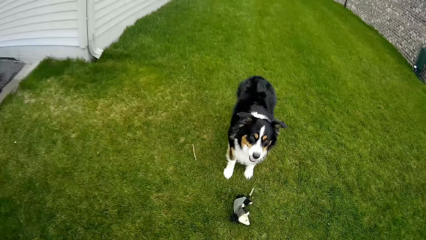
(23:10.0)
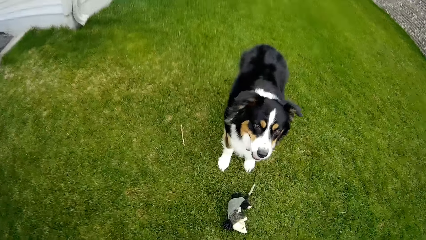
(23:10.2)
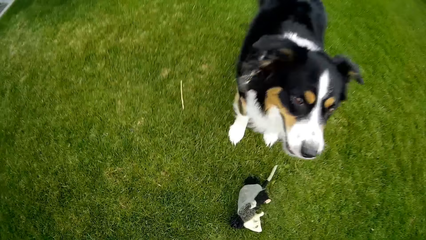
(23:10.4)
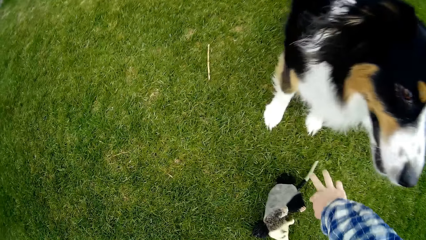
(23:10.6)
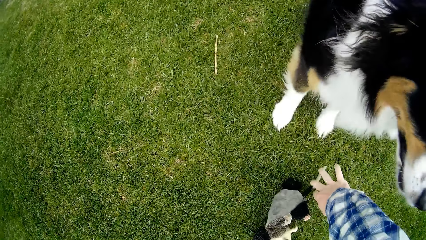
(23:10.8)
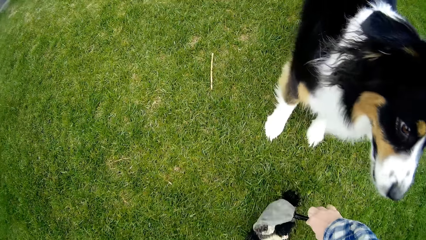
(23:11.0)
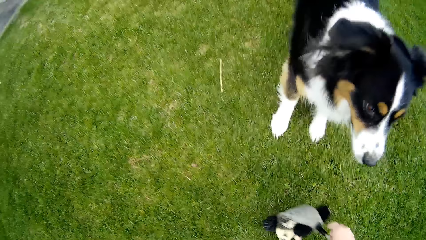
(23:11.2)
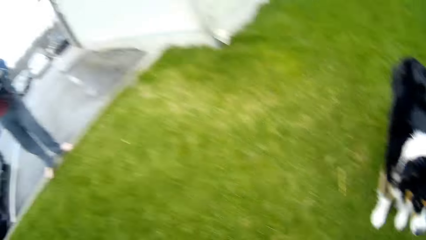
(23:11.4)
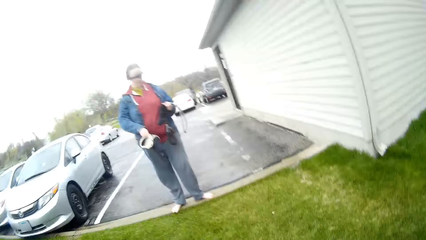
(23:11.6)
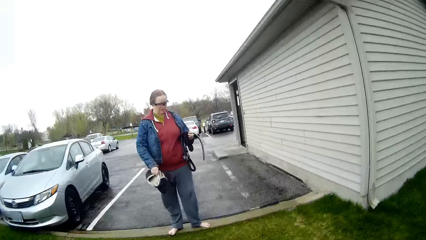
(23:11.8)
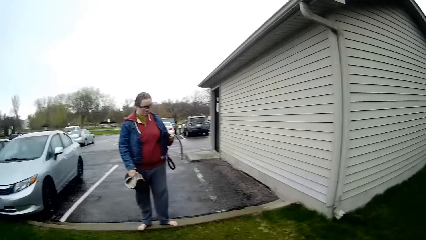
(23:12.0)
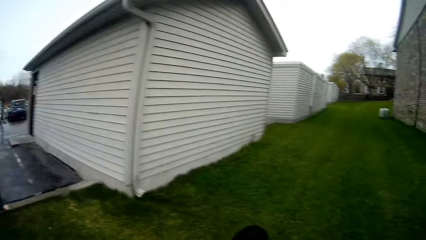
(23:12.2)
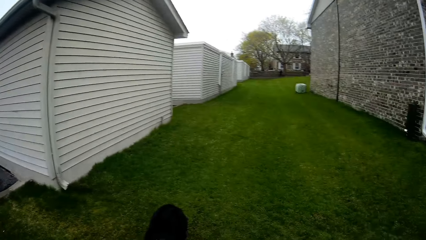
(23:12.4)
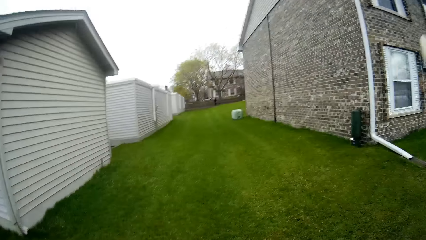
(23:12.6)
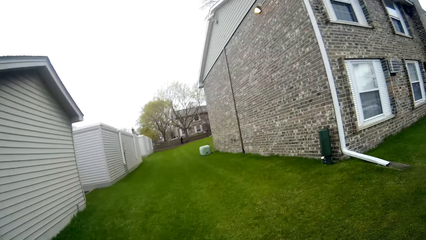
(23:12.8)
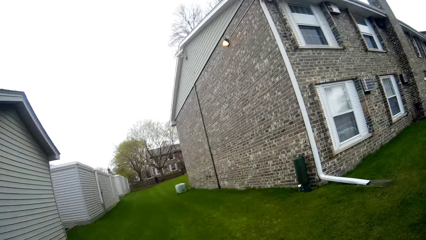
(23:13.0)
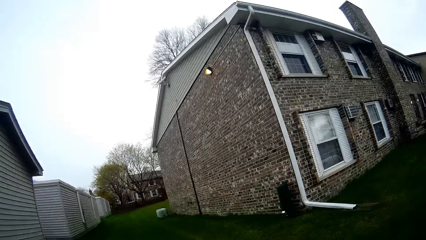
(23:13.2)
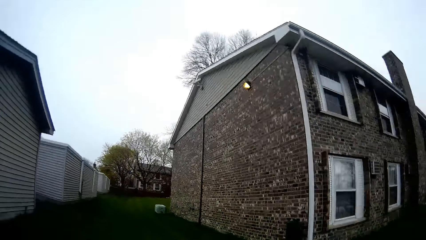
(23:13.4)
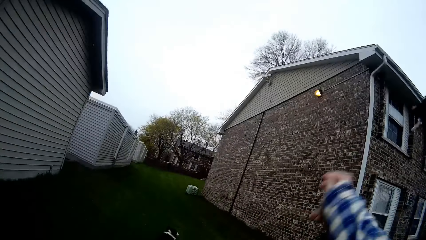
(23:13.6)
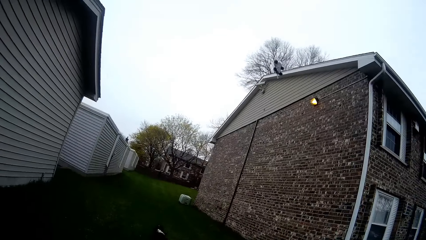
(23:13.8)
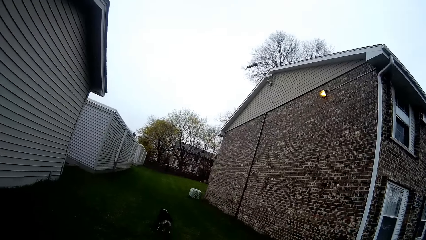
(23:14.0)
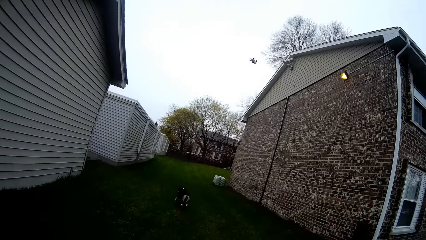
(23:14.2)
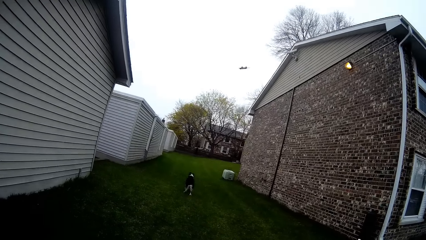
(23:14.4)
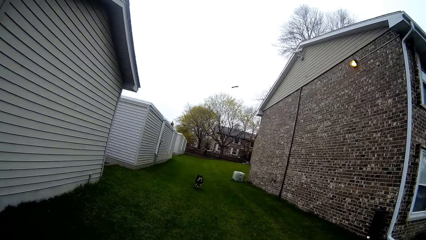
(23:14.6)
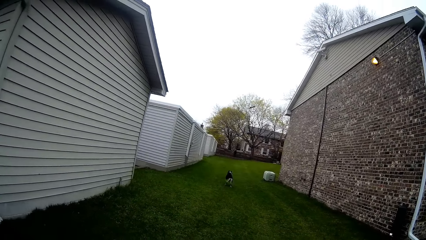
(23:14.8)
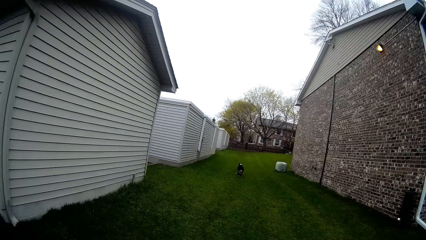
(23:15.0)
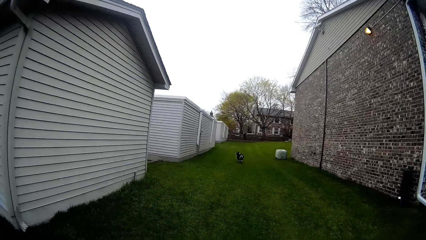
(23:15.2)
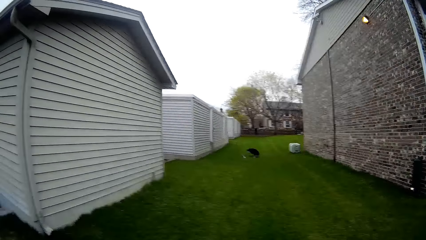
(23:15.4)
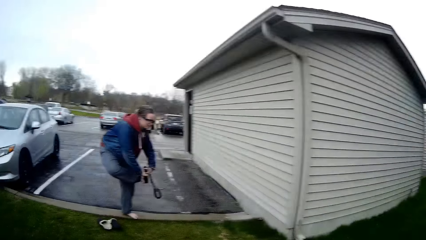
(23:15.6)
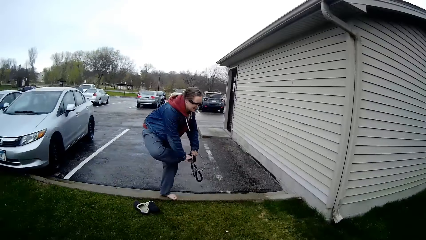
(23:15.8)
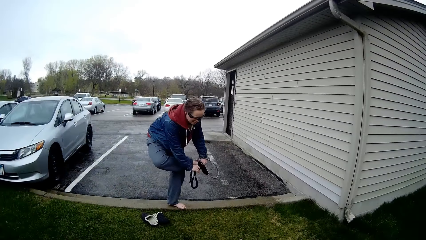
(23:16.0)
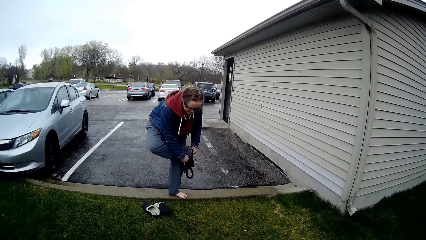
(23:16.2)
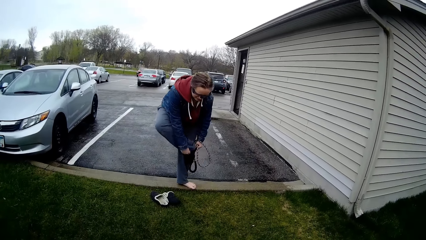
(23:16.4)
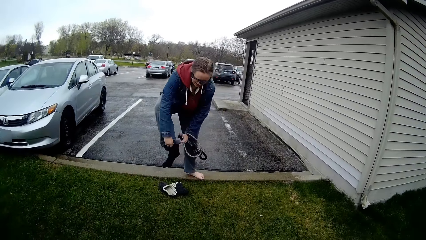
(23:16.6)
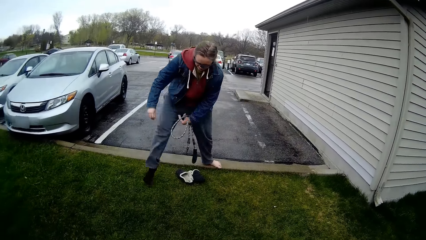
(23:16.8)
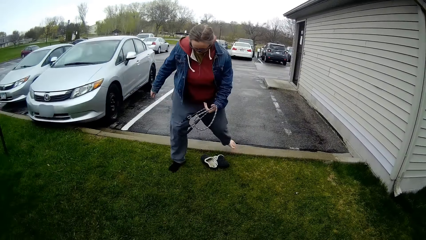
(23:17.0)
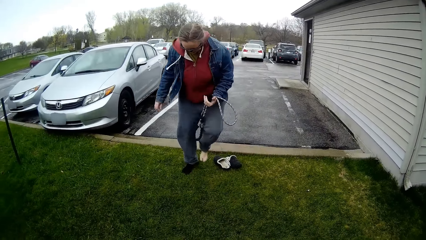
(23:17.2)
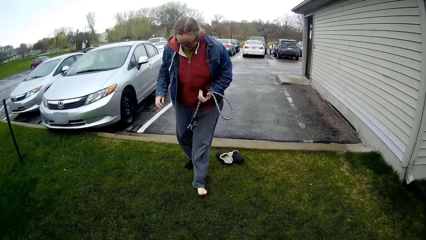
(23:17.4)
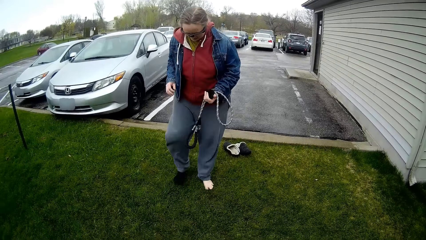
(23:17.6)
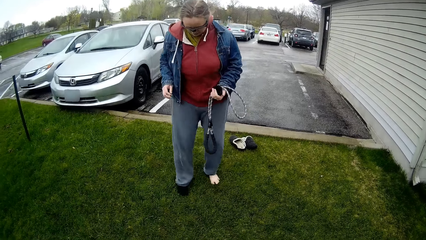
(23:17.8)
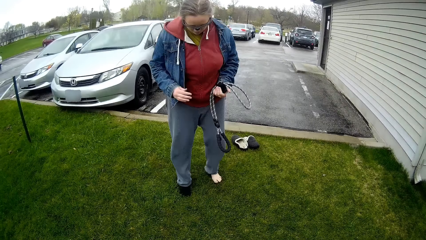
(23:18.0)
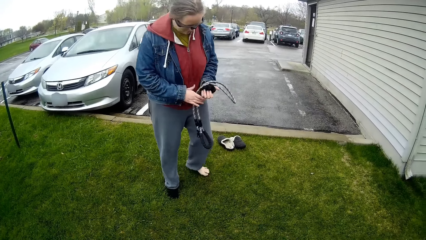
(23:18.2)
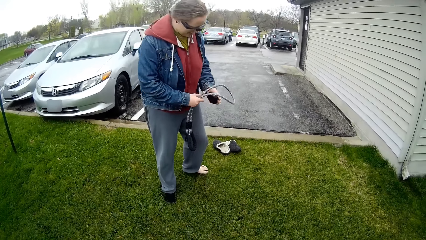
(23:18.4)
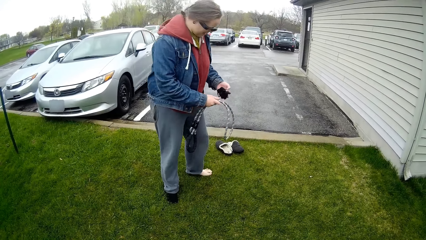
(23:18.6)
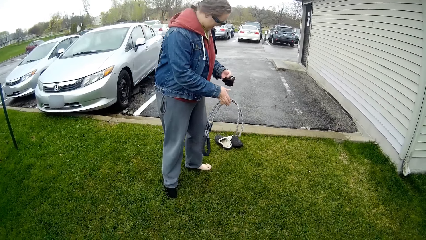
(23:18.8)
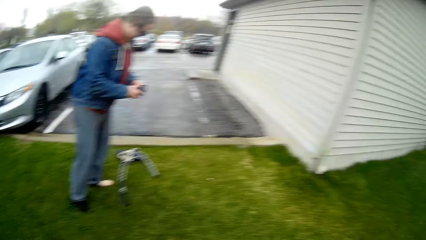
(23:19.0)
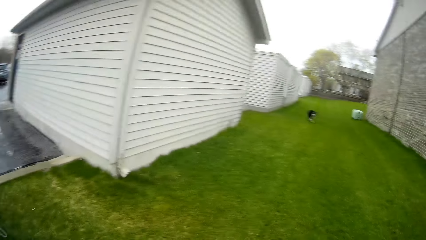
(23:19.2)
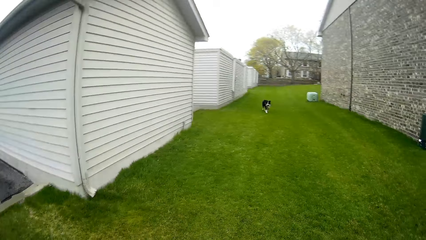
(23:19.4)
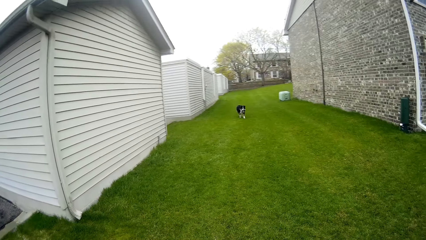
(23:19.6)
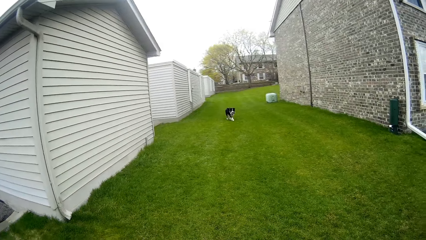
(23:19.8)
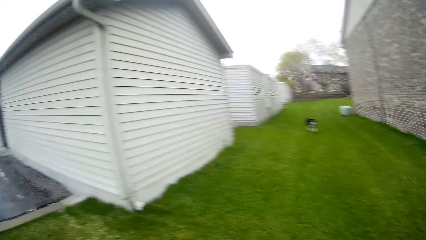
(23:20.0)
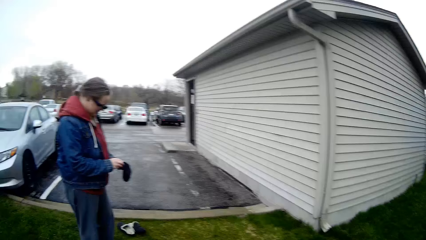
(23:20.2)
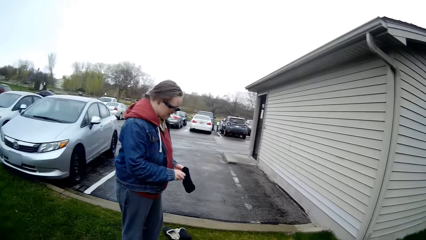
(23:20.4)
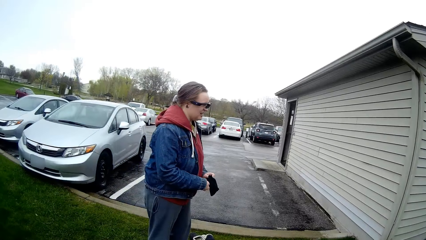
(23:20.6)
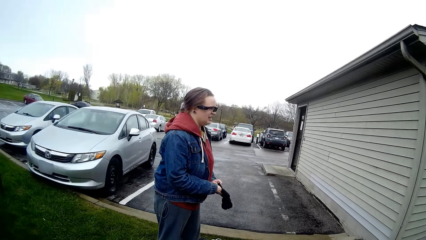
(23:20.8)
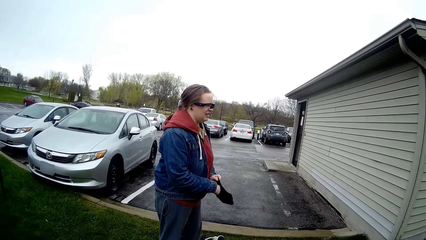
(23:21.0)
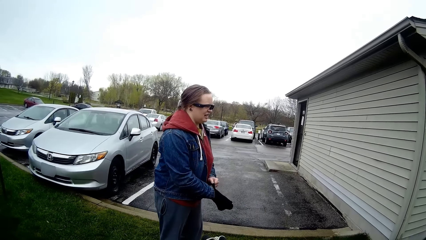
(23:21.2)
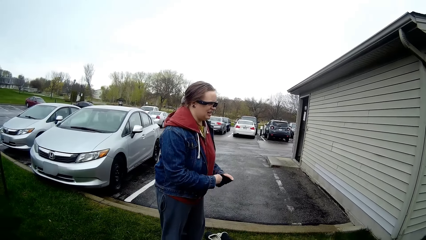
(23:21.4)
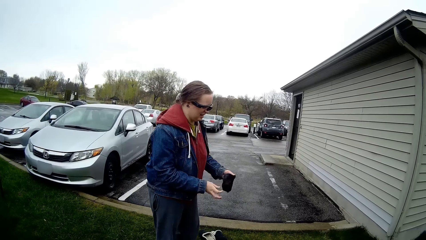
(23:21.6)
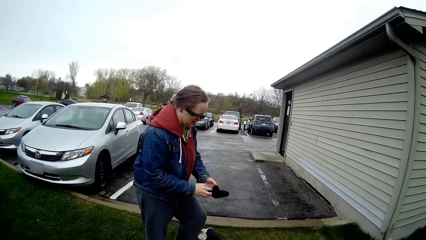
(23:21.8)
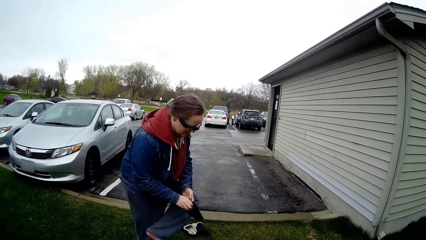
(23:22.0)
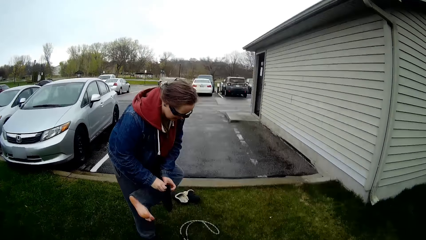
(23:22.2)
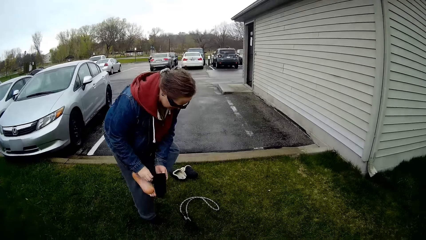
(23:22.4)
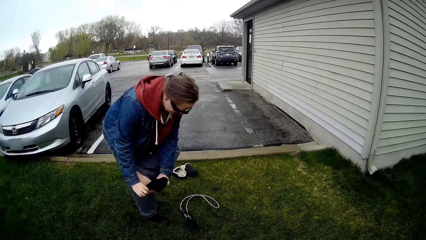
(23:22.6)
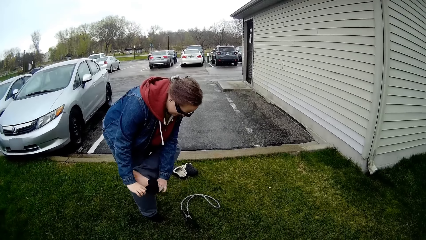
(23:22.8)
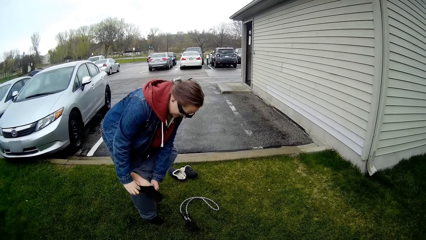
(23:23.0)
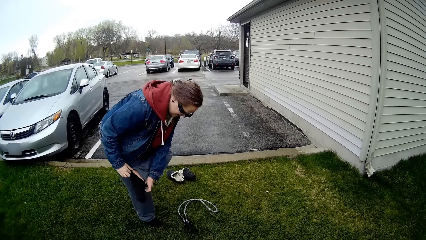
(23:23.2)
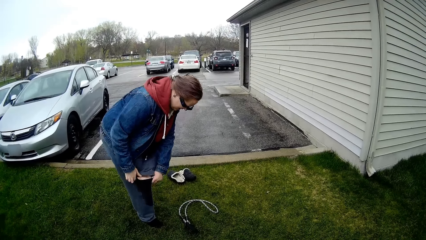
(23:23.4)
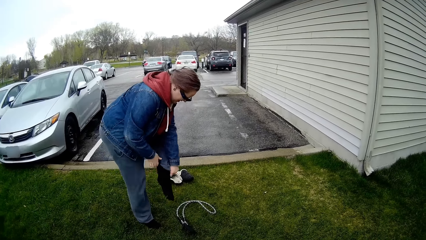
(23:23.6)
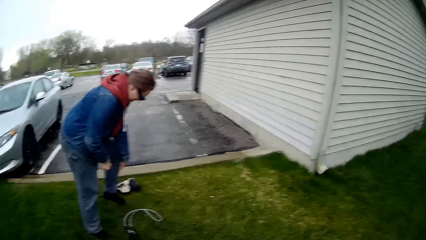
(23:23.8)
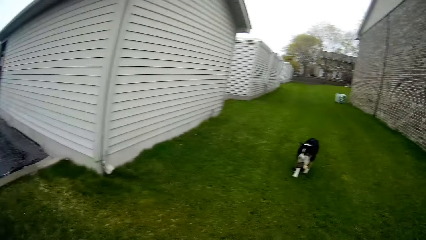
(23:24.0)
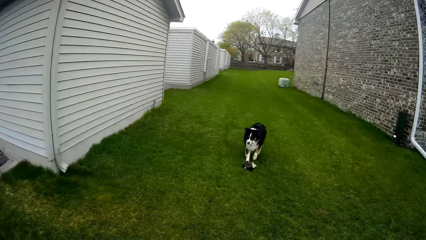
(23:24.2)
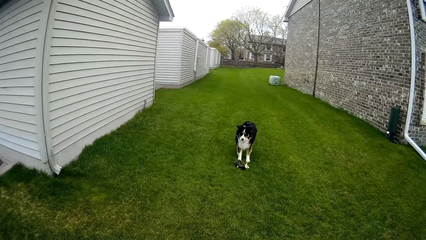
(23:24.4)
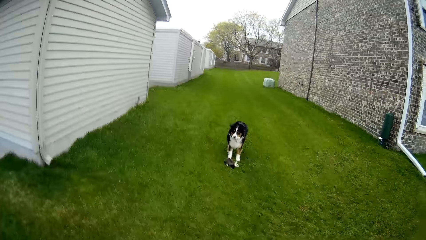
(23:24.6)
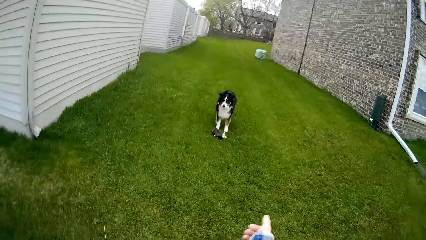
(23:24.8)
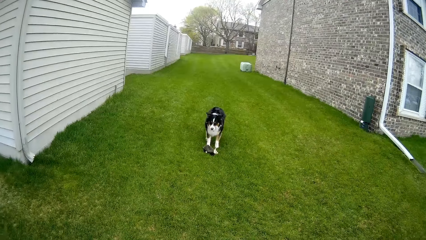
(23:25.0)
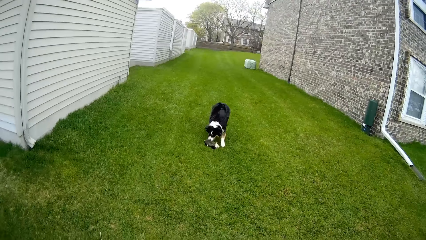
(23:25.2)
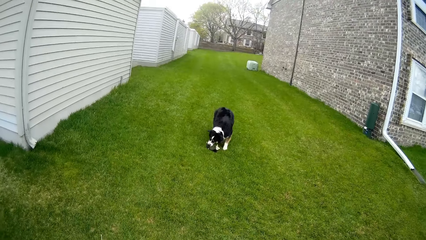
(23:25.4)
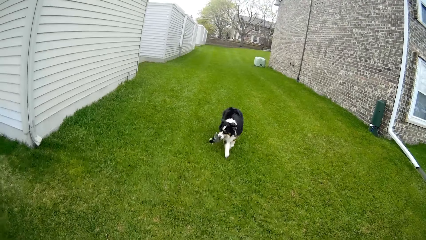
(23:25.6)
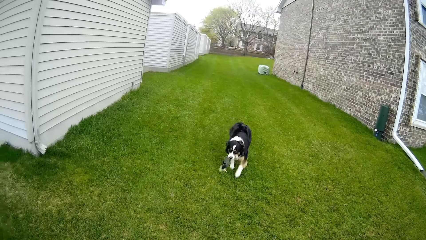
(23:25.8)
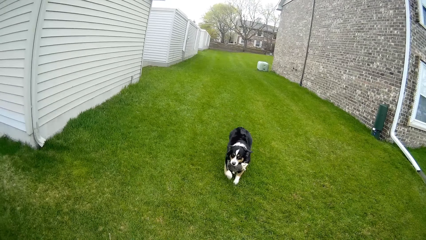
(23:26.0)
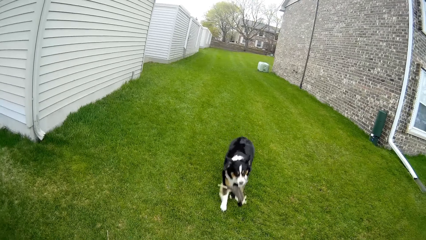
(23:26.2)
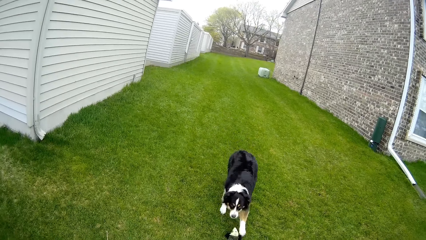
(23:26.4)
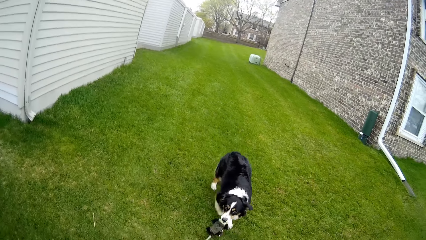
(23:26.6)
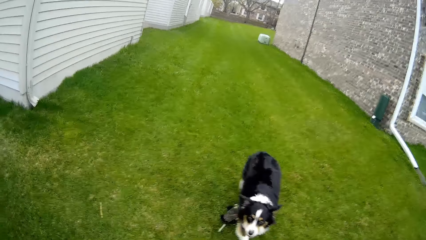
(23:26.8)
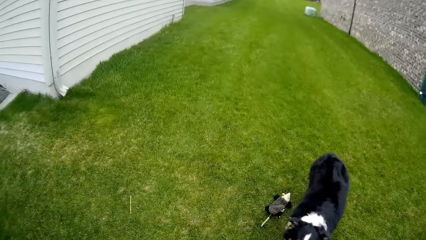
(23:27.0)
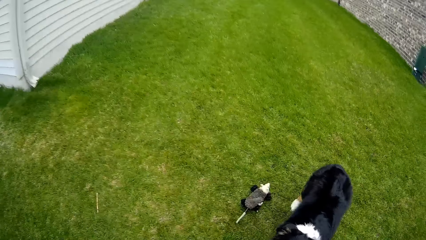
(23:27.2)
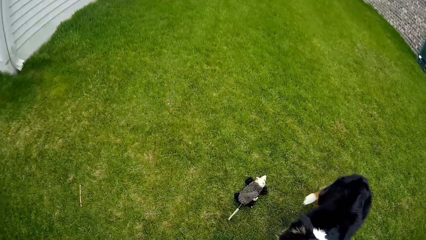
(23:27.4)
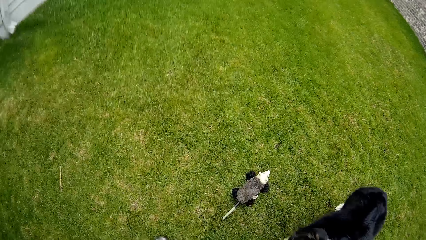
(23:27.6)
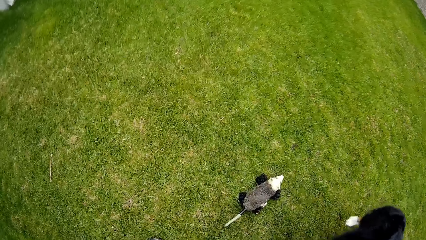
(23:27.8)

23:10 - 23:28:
The camera wearer looks around. He looks around again. He picks up the toy from the lawn with his right hand. He looks around. He looks around again. The woman holds something in both hands. The camera wearer looks around. He does something. The dog runs after the toy. The camera wearer throws the toy in his right hand to the lawn. He looks around. The woman wears a sock on her right foot with her hands. The woman staggers forward. The woman steps down, moves ahead, and turns around. The woman drops the rope on the lawn. The camera wearer looks around. The woman holds the socks in both hands. The woman puts her right hand in a sock in her left hand. The woman turns the socks in her hands inside out with her right hand. The woman puts on socks on her left foot with both hands. The woman steps down. The camera wearer moves his hand. The dog picks up the toy on the lawn with its mouth. The dog drops the toy in its mouth on the lawn.
